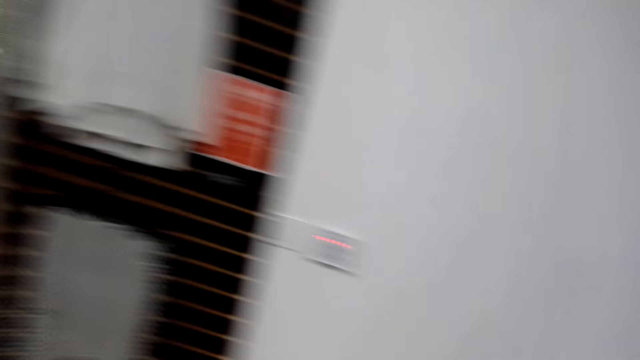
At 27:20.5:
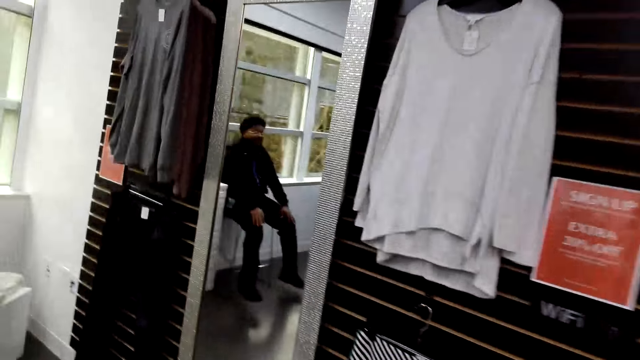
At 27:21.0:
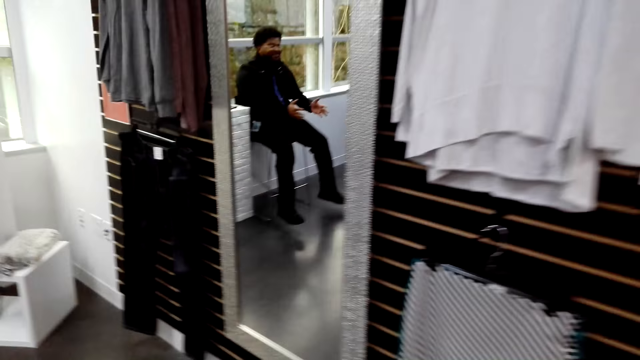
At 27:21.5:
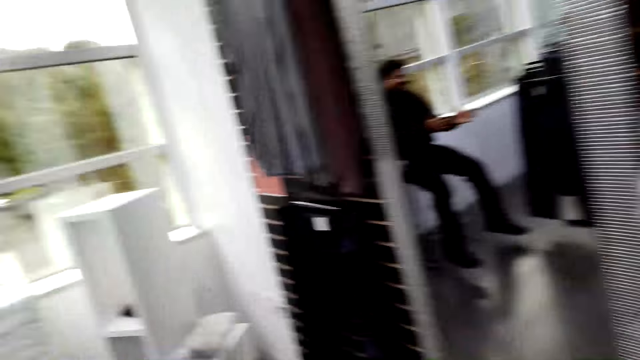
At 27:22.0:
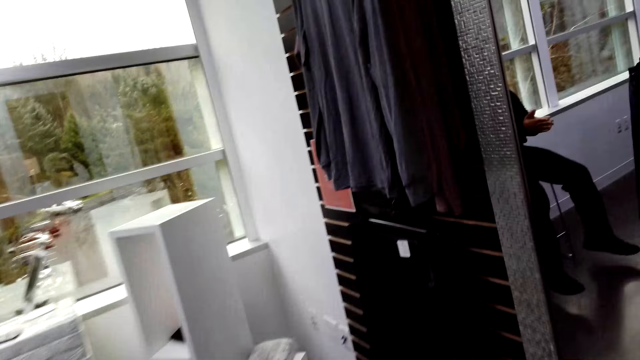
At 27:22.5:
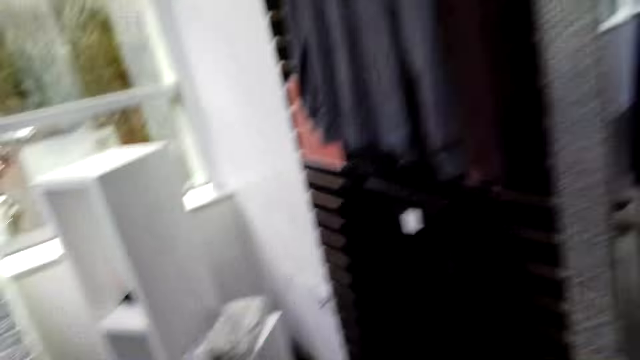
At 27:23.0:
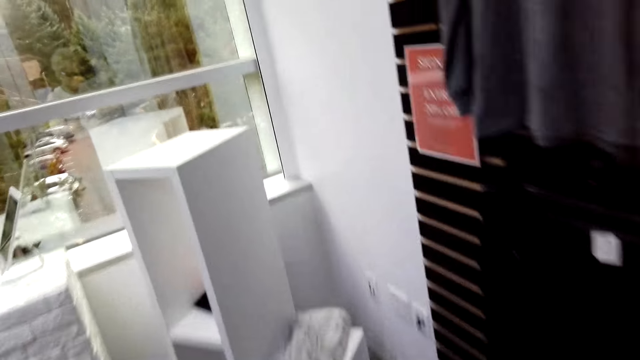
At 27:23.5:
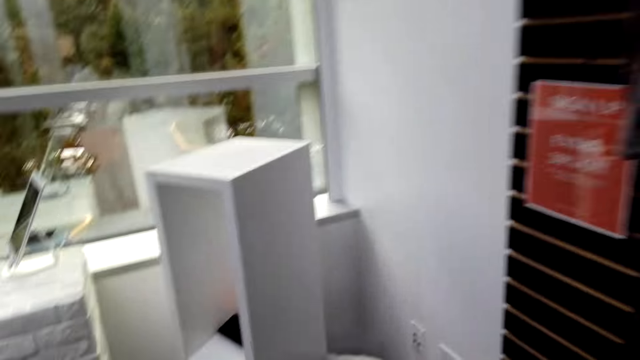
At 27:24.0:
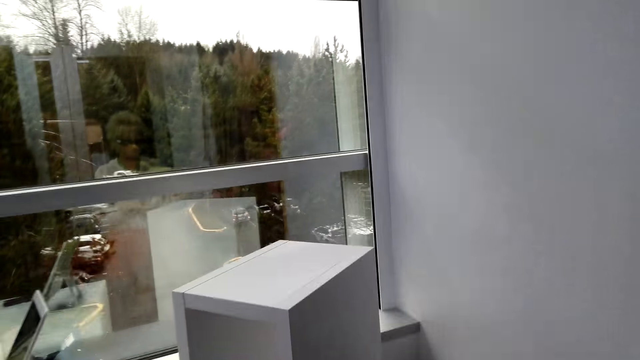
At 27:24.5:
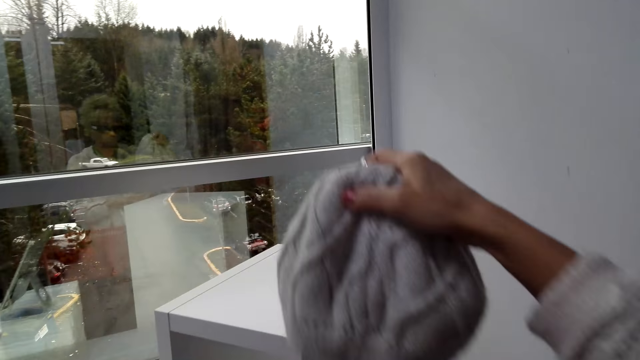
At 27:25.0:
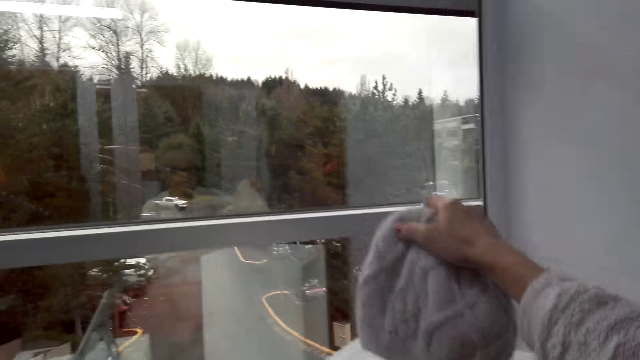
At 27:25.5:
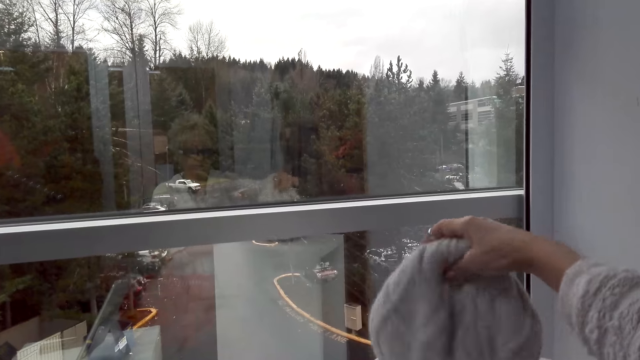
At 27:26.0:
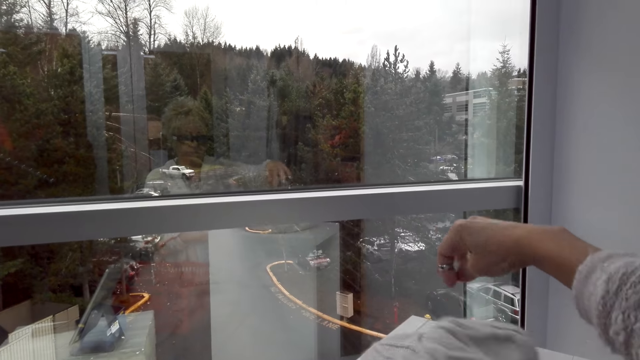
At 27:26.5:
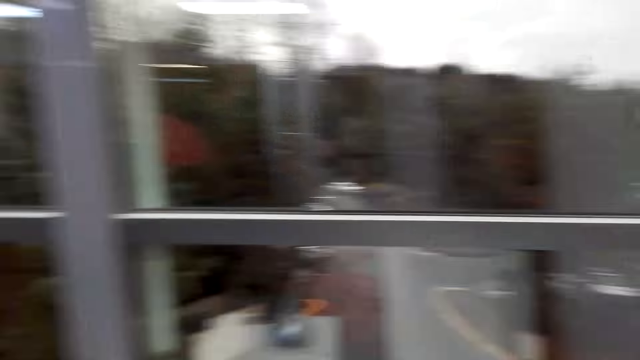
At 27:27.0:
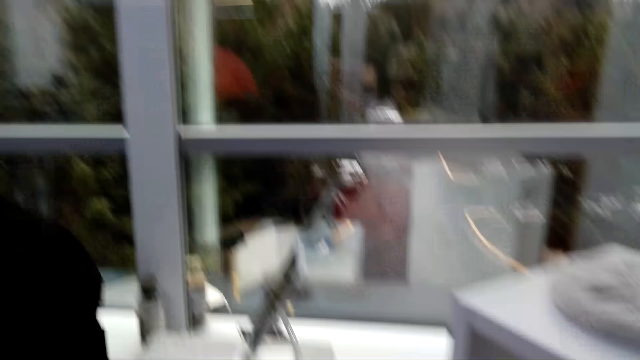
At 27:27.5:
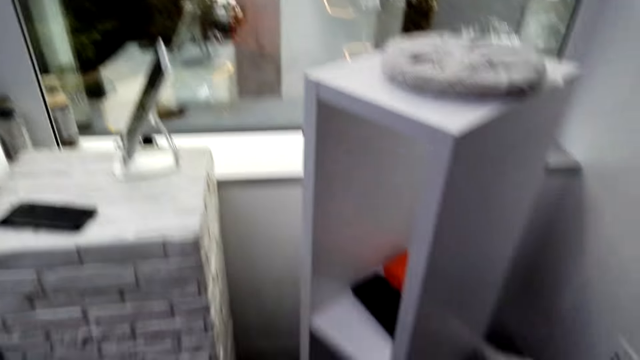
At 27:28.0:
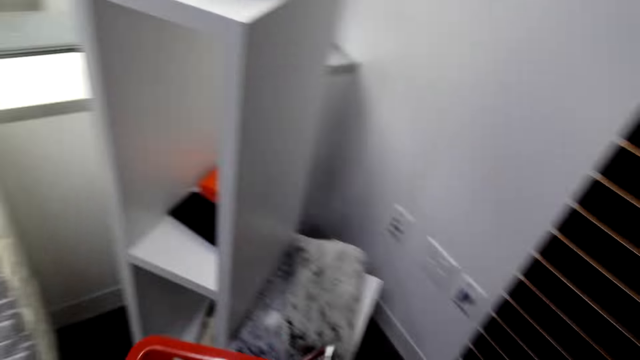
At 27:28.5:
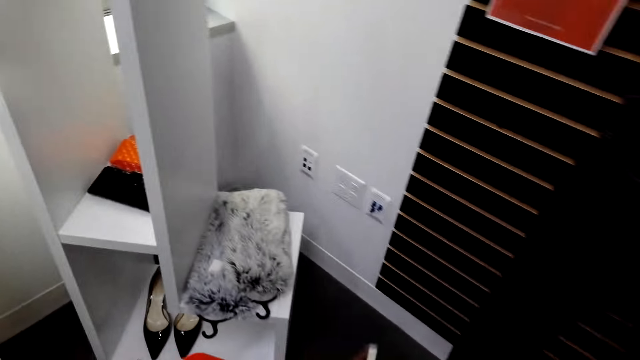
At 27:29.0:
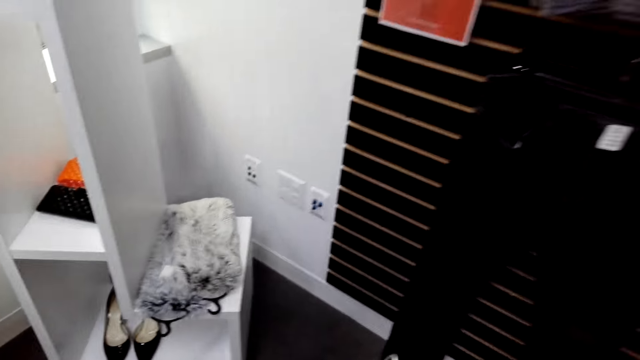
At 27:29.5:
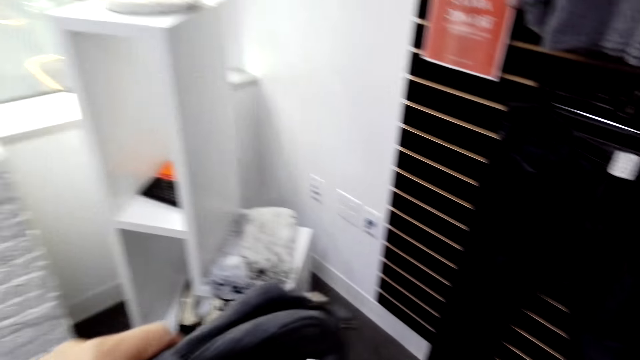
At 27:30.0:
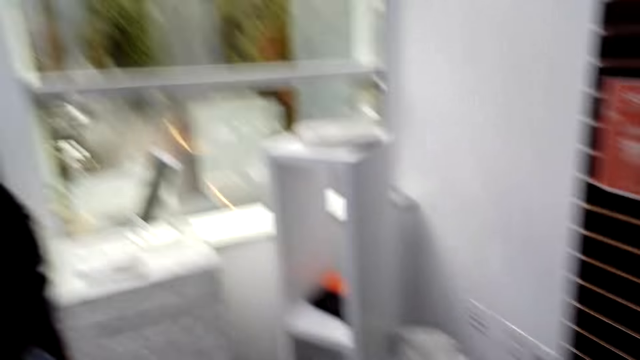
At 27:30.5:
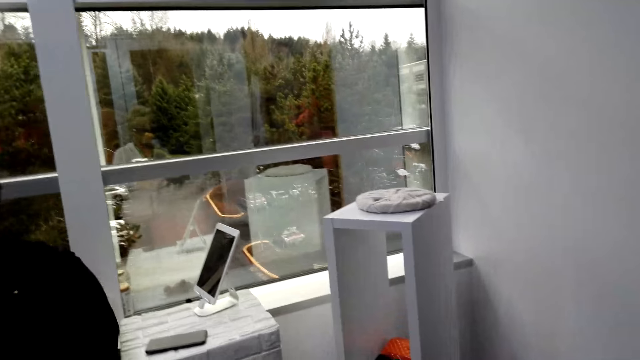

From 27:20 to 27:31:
The camera wearer puts the hat on the display cabinet. They look around.

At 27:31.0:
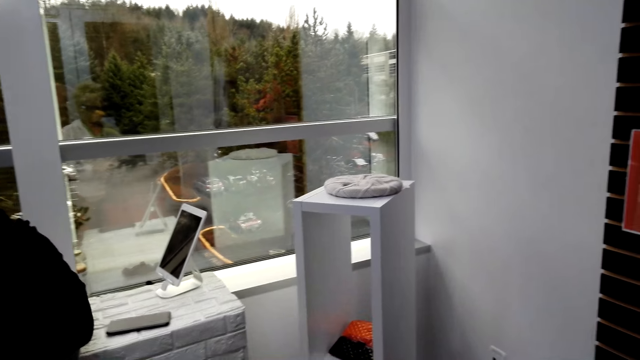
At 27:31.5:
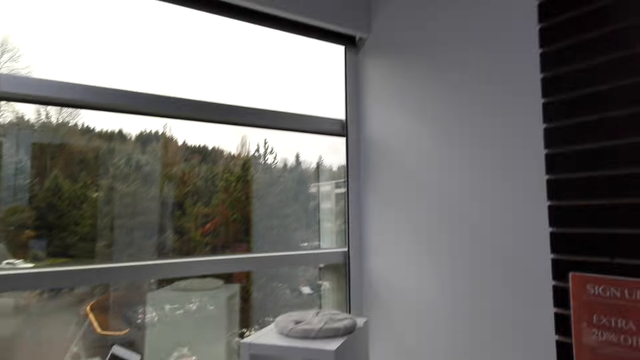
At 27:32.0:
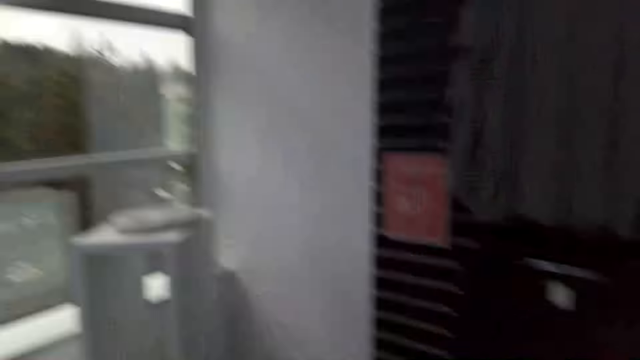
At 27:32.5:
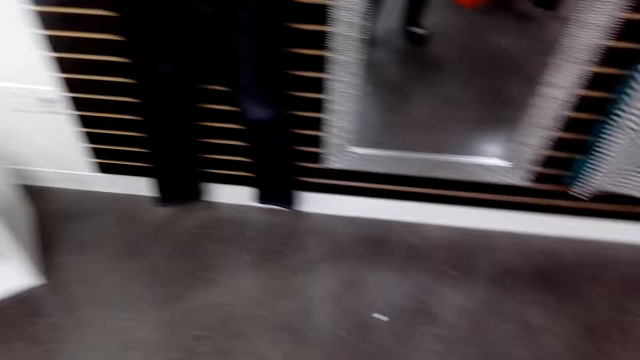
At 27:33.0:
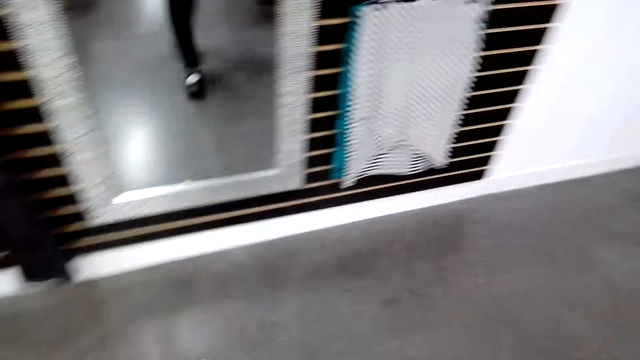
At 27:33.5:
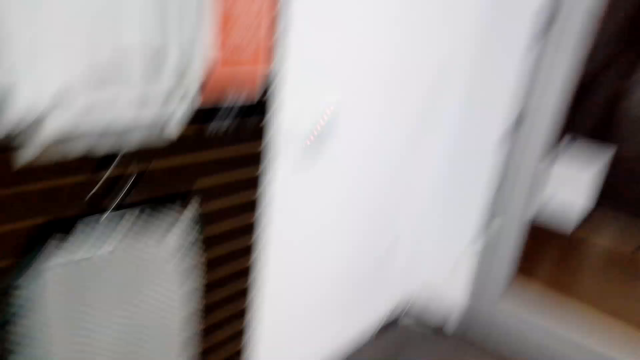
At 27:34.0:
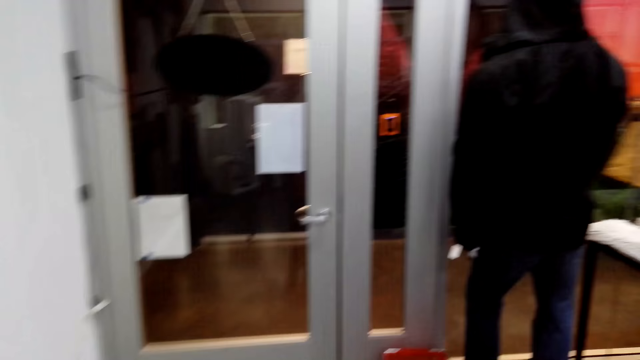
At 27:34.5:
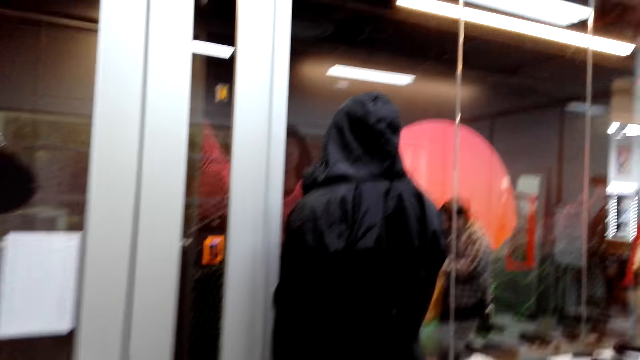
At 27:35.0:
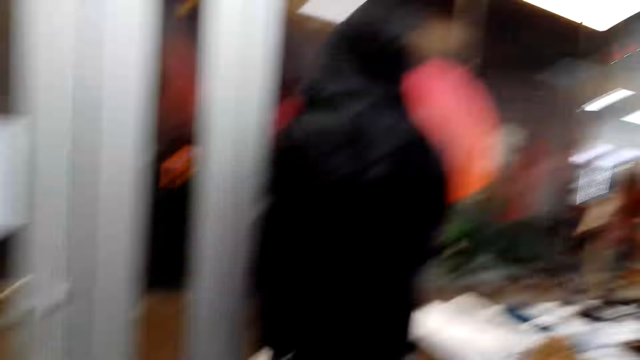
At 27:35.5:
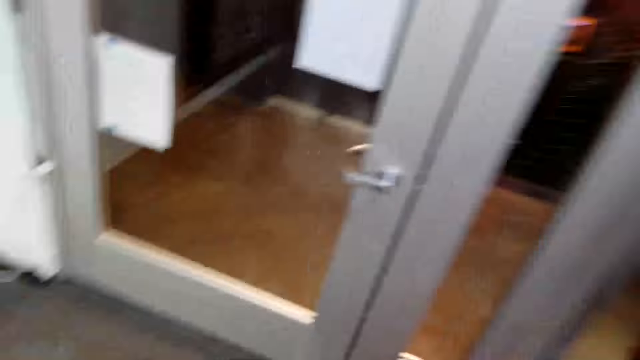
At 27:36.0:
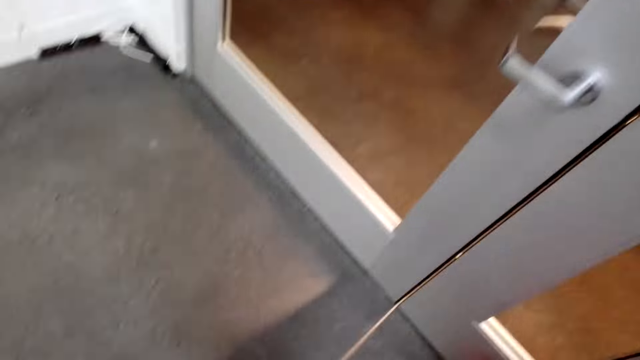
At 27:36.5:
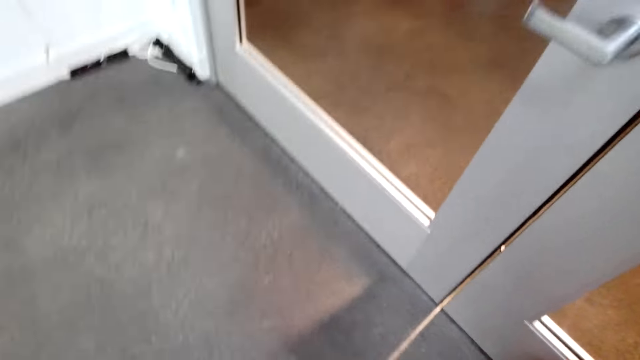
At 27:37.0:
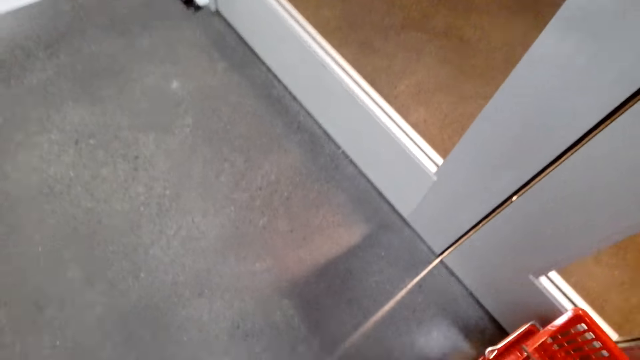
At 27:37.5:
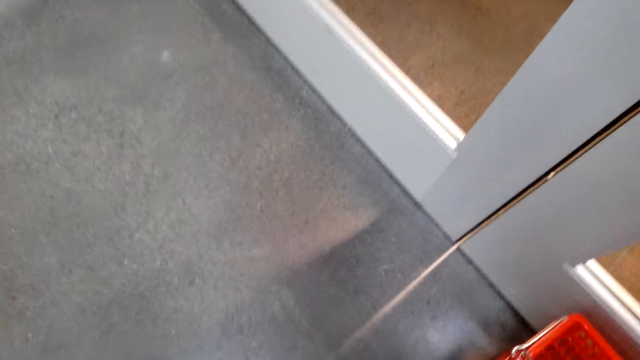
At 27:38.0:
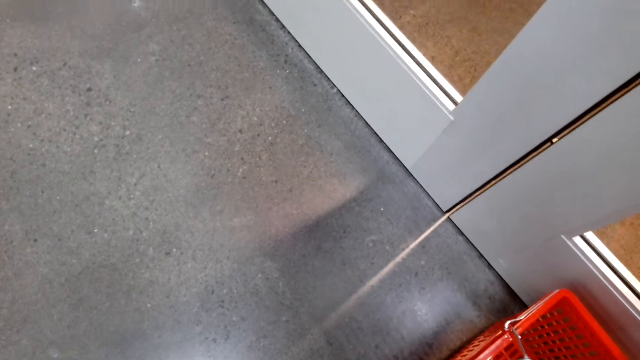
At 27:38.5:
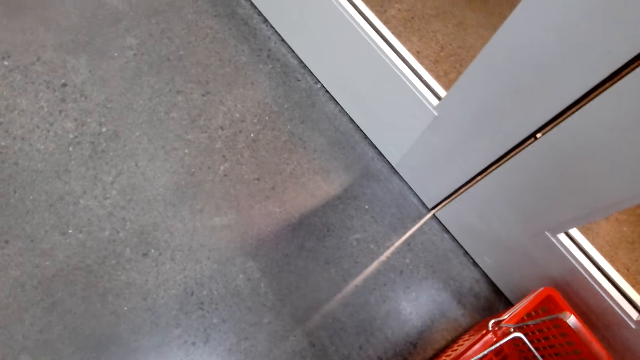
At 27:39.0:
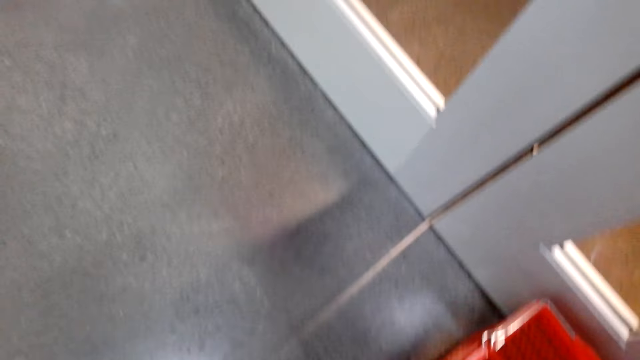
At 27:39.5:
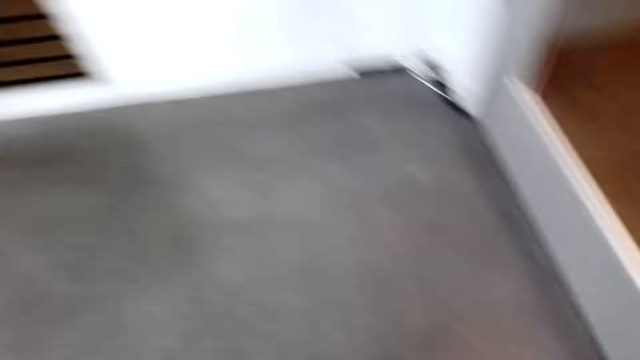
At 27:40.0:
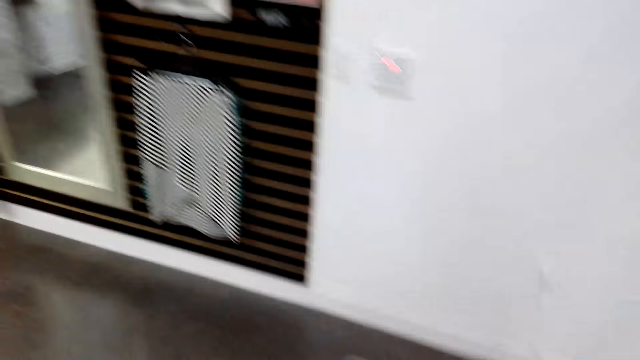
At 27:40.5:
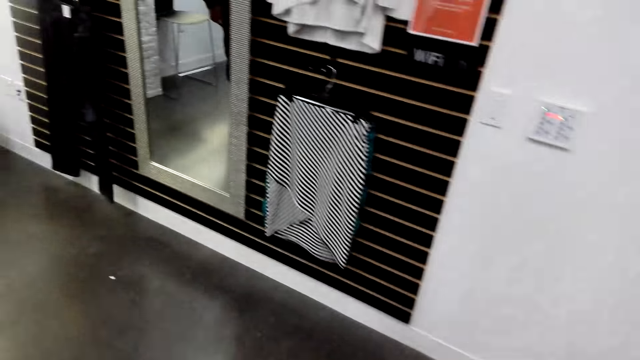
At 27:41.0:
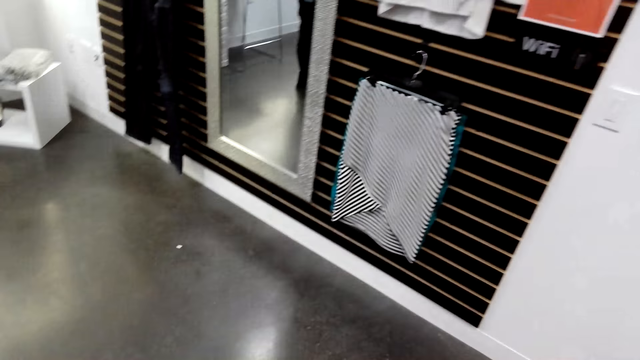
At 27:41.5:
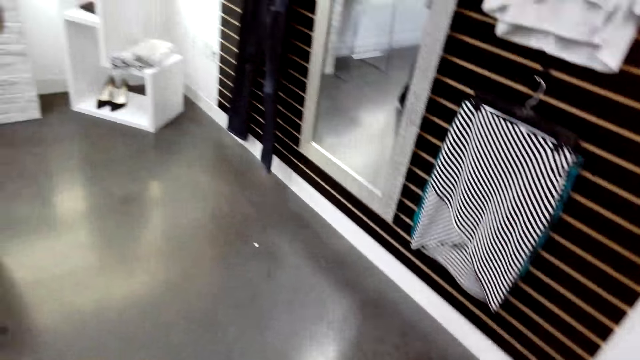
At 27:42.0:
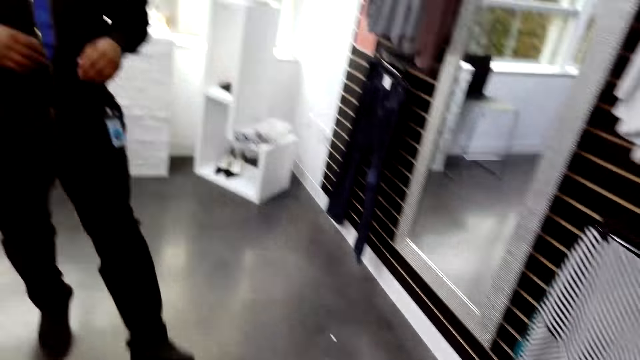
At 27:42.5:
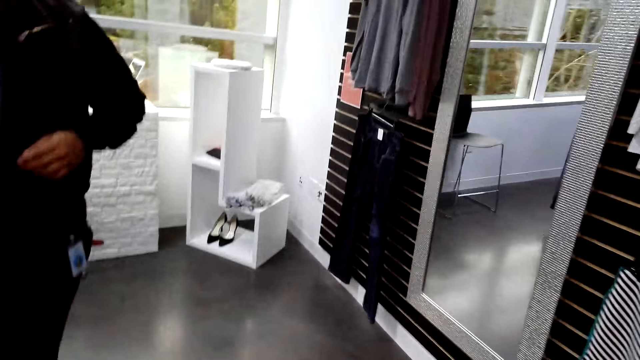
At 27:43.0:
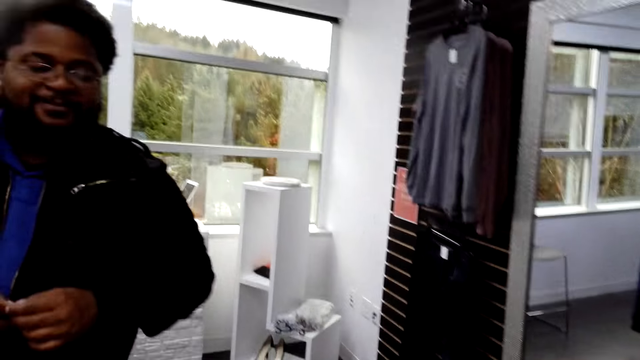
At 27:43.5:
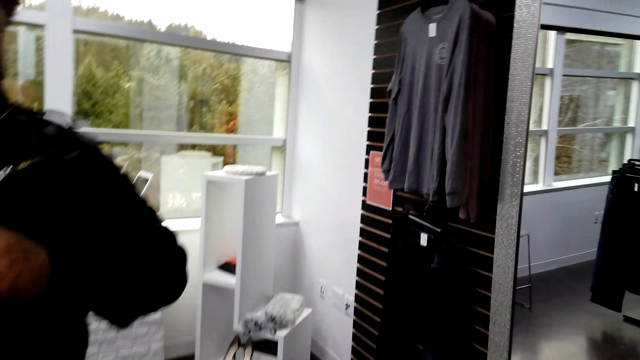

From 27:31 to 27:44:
The camera wearer walks in the clothing store. A man walks in the clothing shop.
